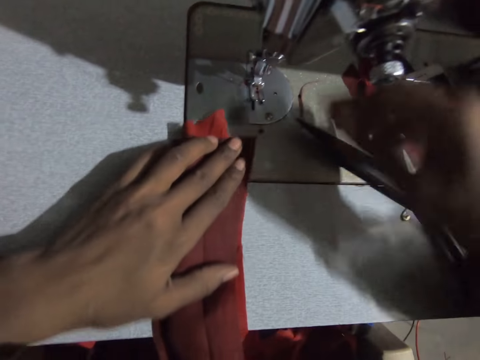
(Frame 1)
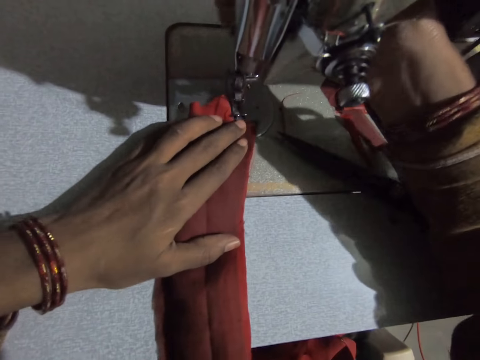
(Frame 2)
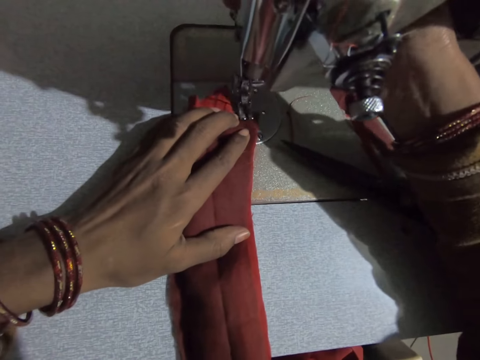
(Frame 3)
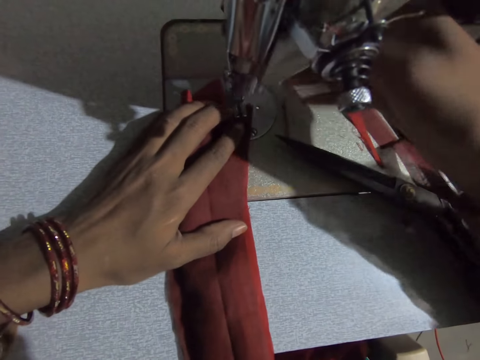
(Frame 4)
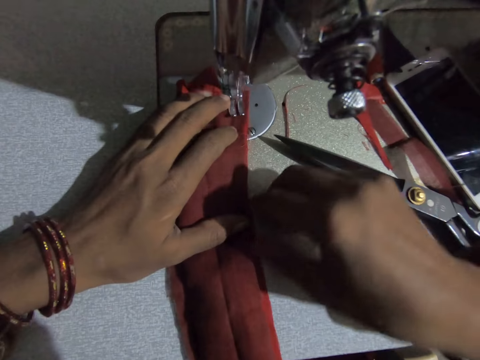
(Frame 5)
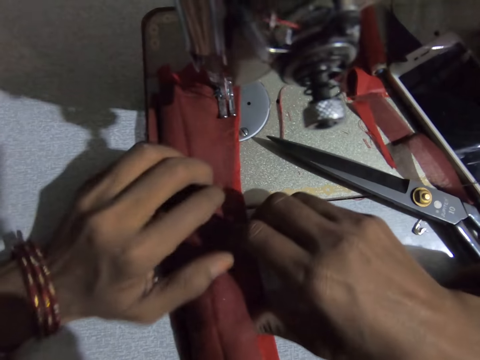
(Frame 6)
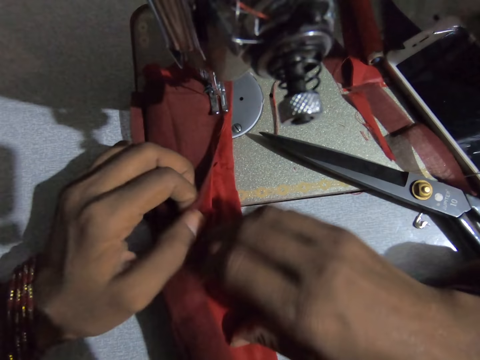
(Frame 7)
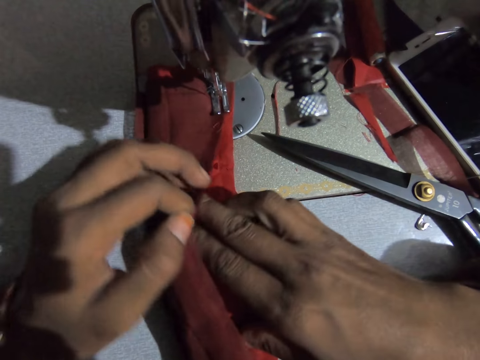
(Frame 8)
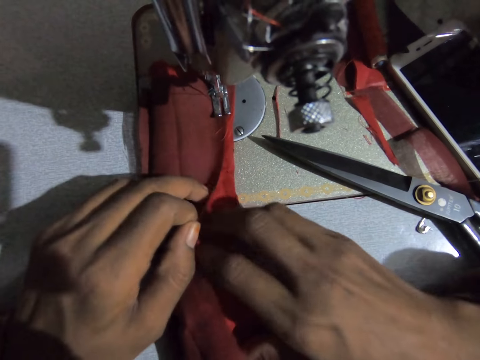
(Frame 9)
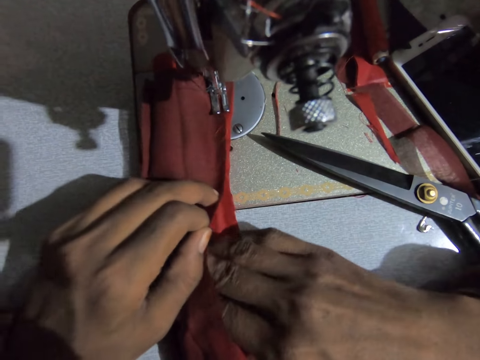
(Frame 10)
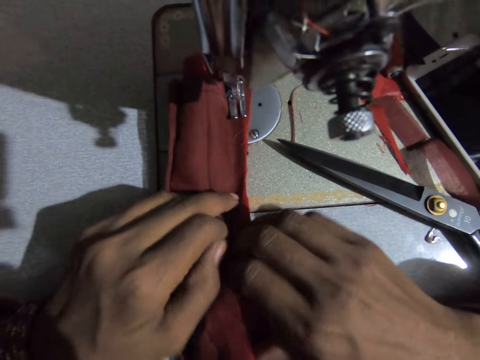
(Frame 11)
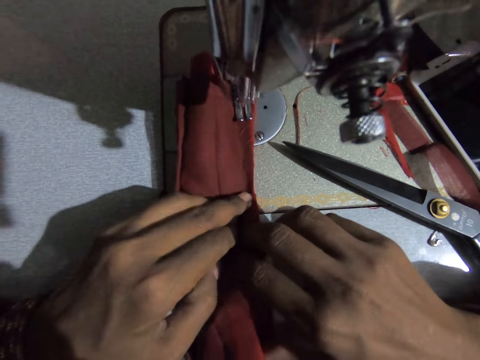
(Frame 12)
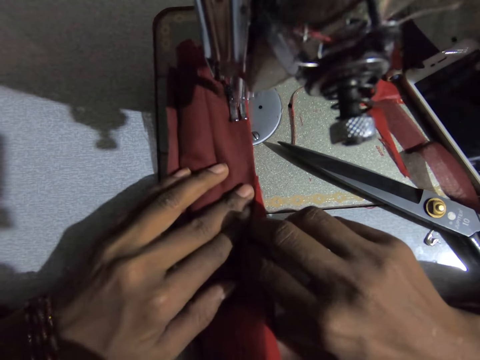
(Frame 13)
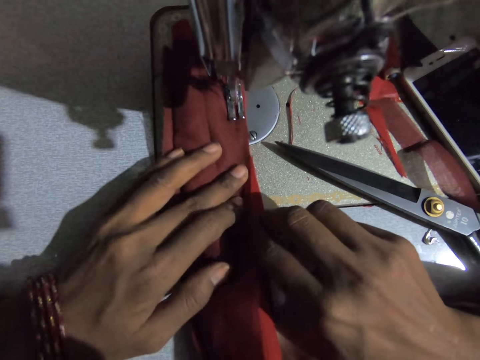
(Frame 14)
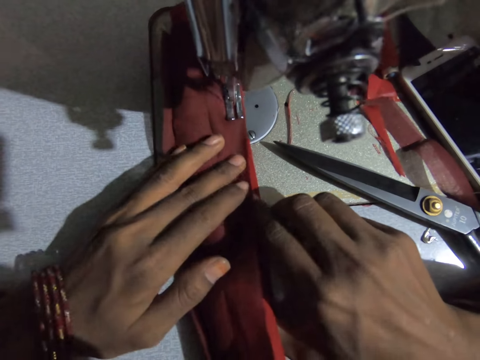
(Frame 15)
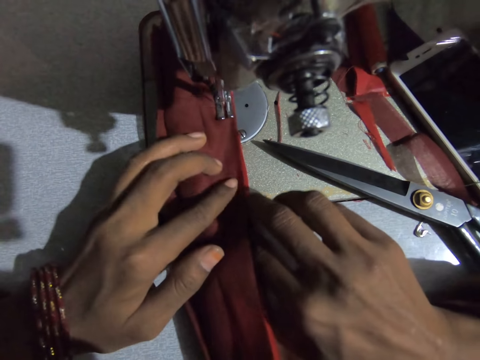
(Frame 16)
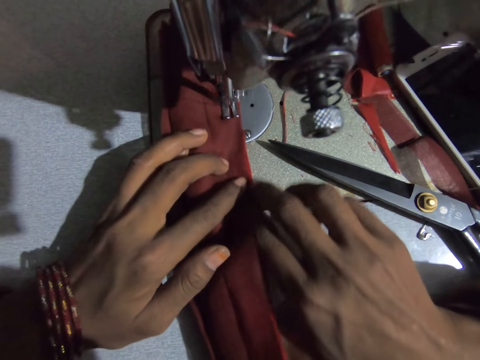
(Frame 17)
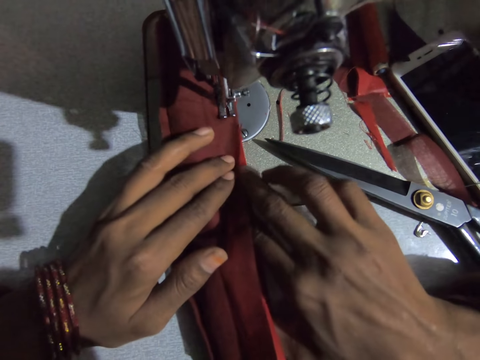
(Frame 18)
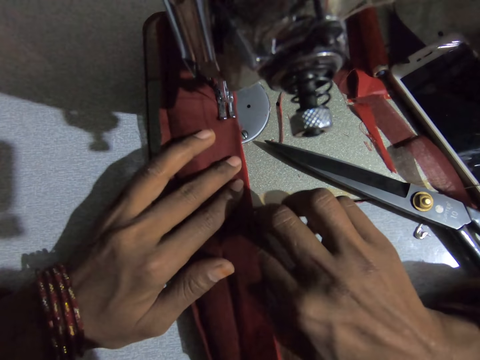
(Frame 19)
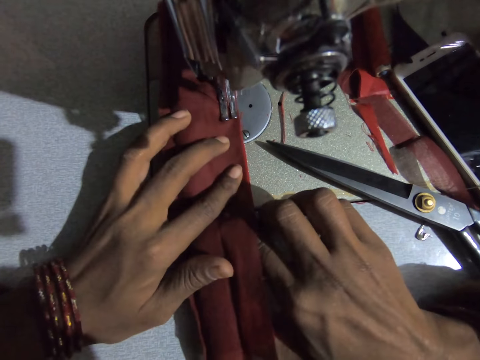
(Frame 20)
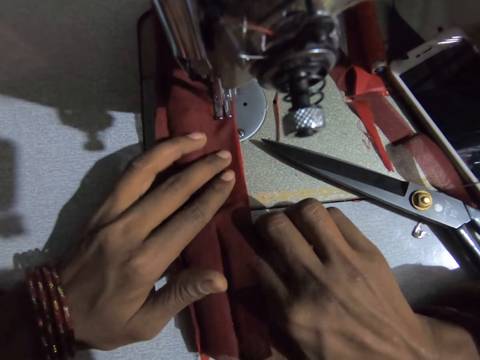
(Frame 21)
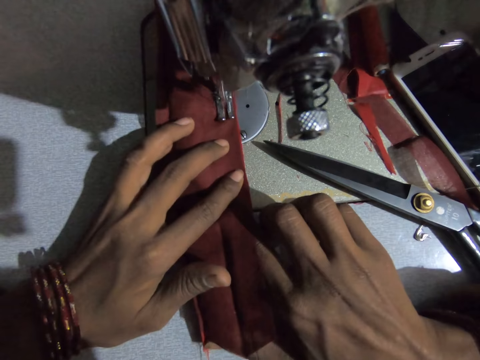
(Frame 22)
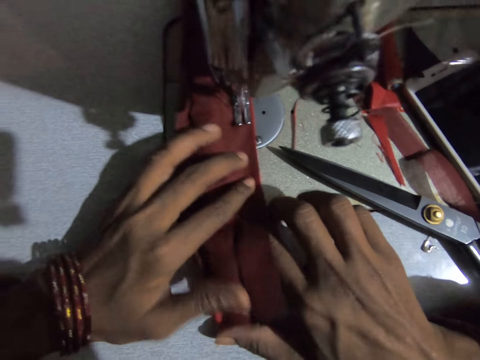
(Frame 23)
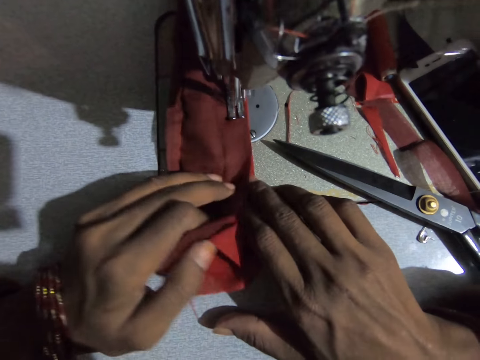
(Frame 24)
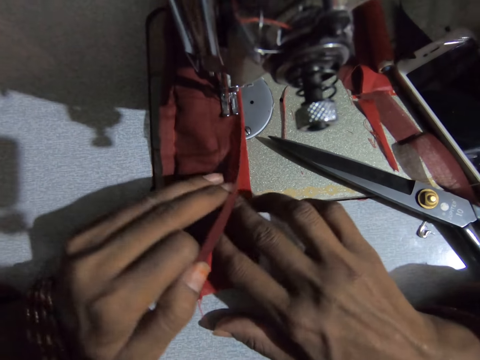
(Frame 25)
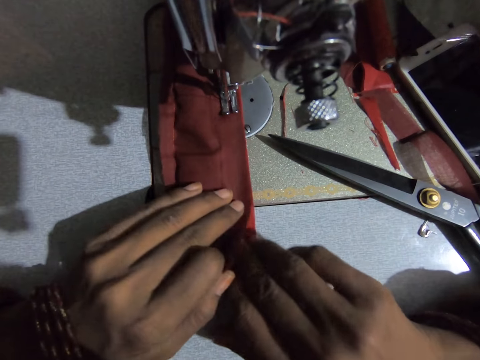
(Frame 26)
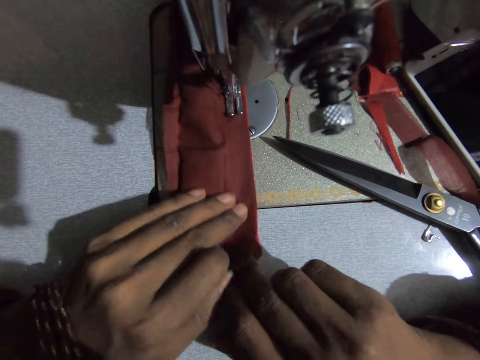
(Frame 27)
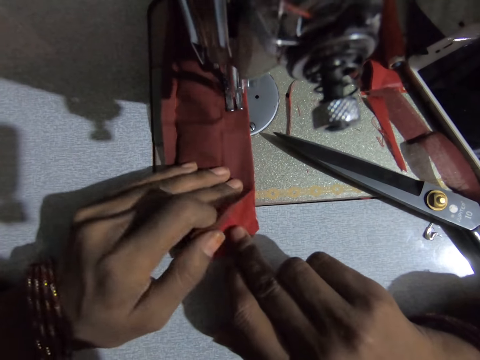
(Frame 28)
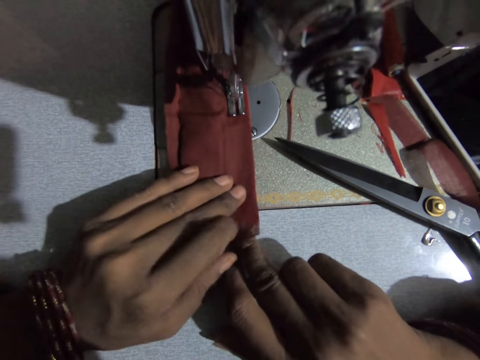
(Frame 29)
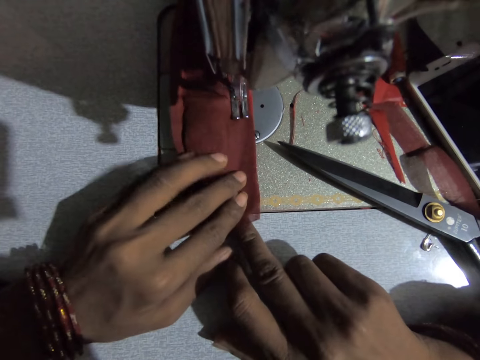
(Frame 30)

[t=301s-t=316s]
The camera wearer sews the cloth on the sewing machine.

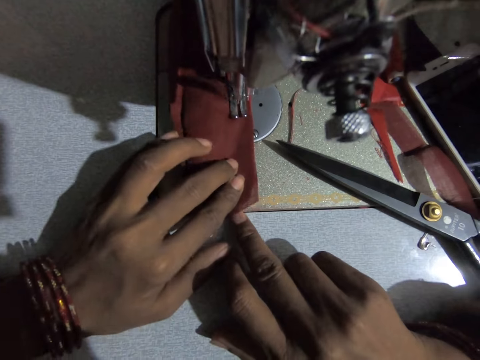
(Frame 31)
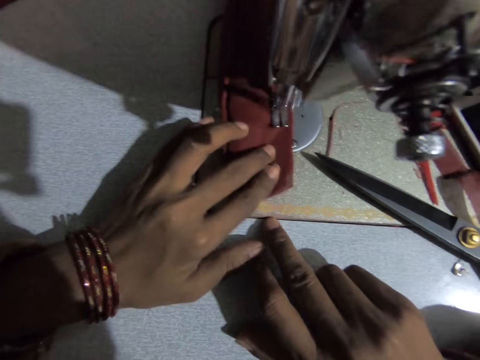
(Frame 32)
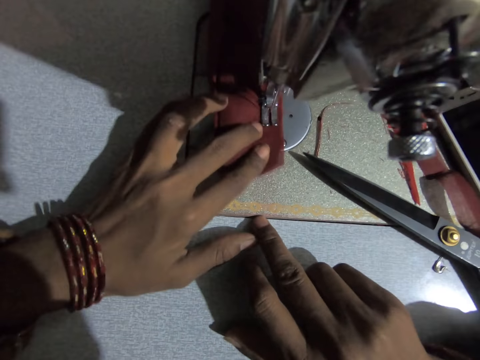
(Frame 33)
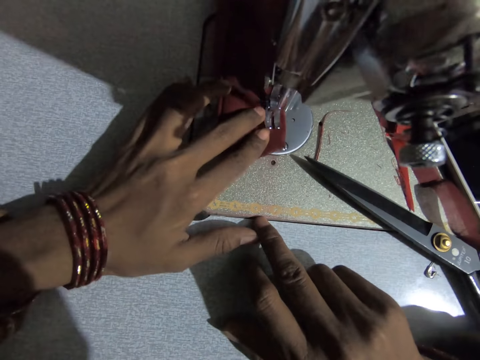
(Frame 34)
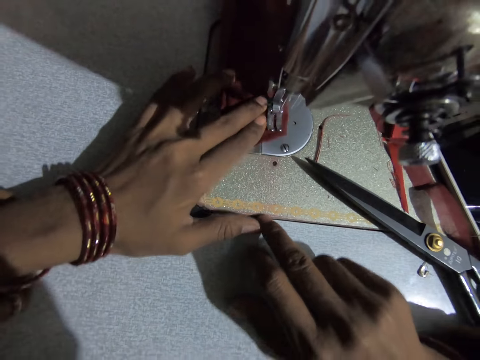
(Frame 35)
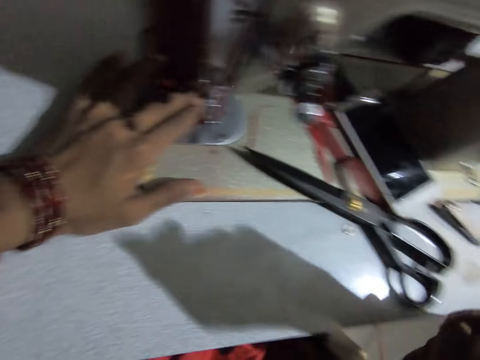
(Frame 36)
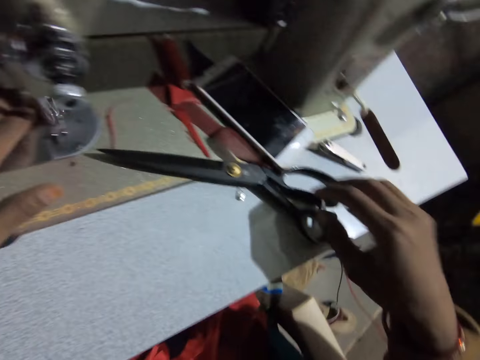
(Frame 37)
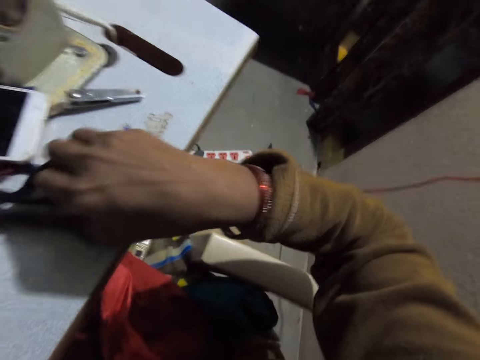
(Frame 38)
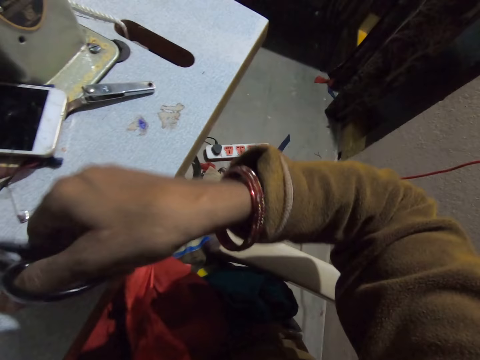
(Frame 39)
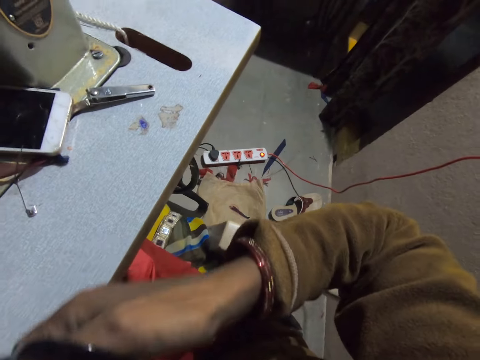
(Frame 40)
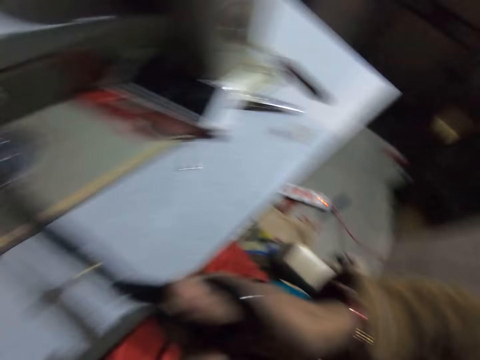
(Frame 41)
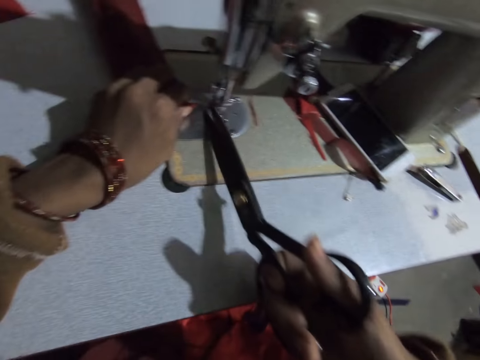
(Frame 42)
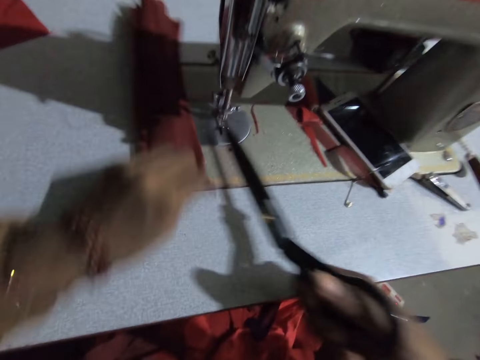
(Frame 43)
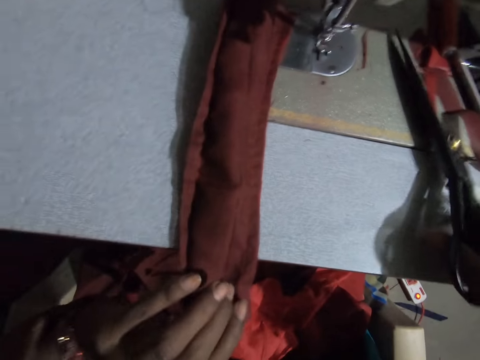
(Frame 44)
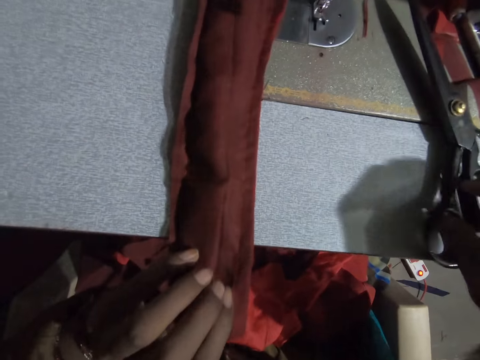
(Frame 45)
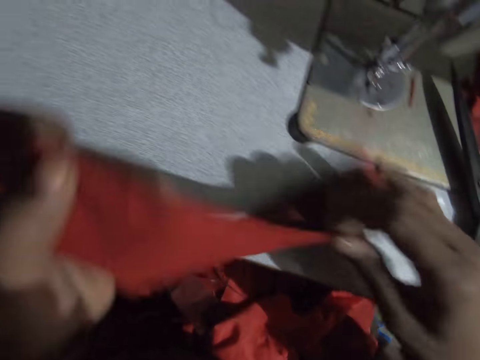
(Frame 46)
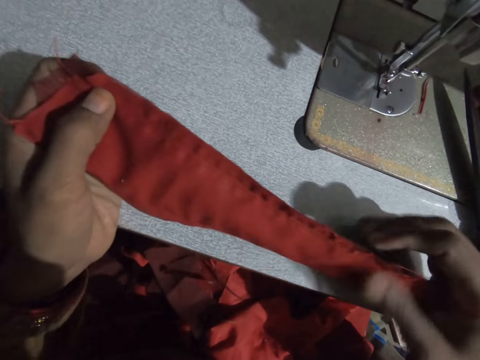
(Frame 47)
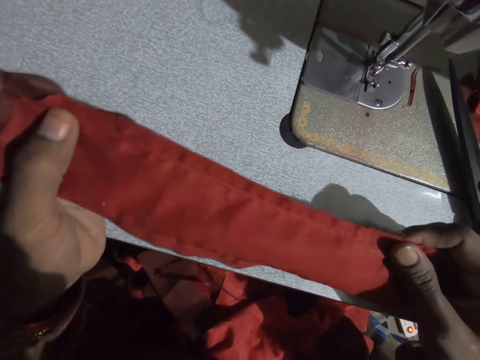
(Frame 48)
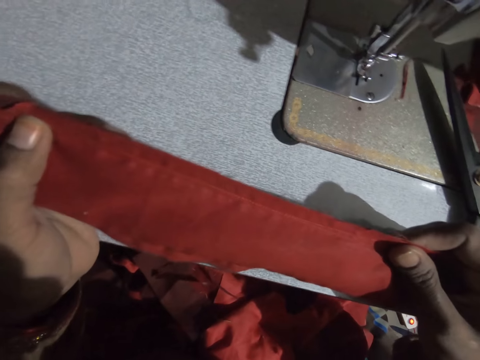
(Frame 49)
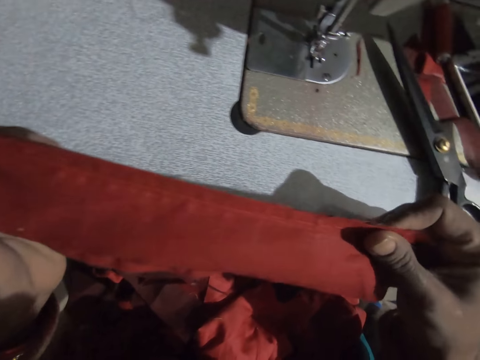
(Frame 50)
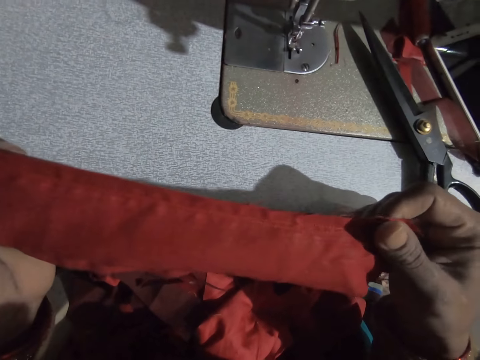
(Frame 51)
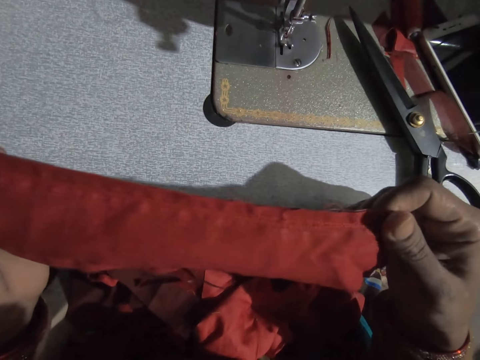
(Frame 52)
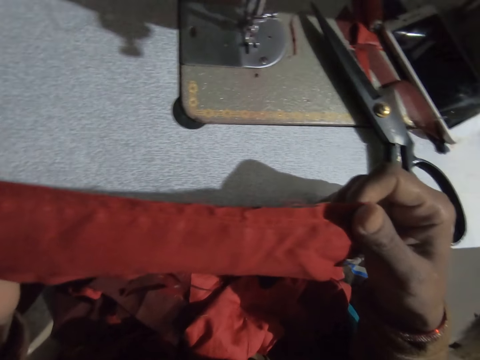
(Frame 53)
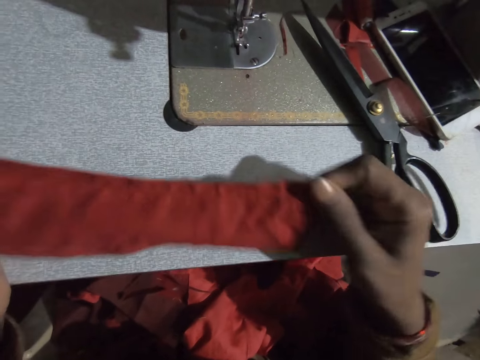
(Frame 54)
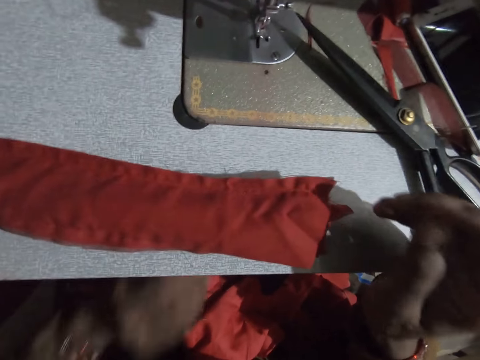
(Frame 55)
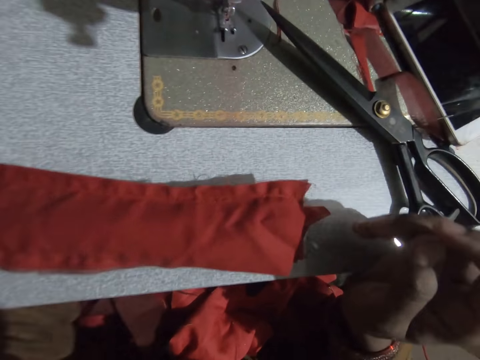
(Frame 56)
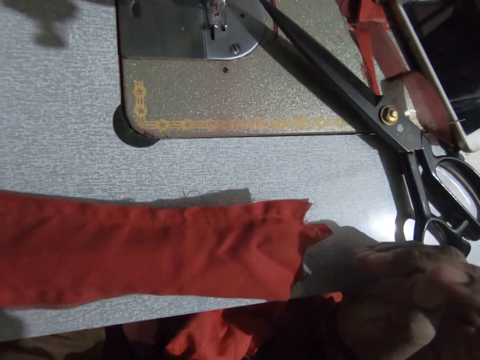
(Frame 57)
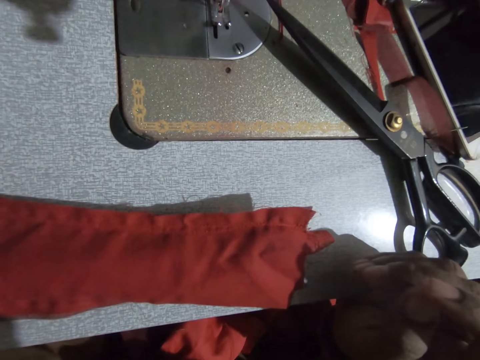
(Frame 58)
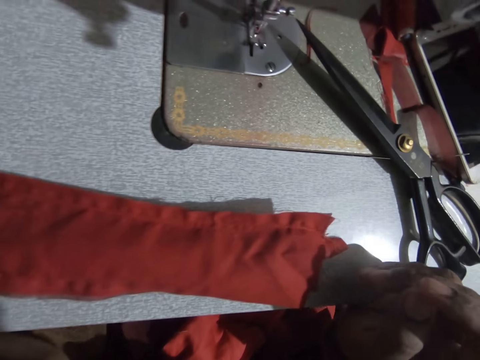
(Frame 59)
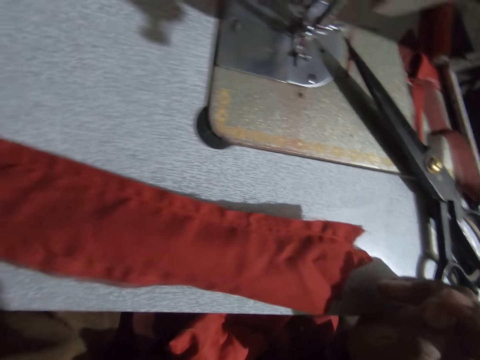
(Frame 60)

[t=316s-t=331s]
The camera wearer picks up the scissors on the sewing machine. They cut thread from the sewing machine and the cloth or fabric. They move the fabric, drop the scissors on the sewing machine and check the cloth. They touch under the table. They drop the cloth on the sewing machine. They adjust the sewing machine.
